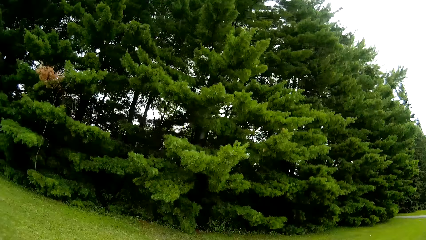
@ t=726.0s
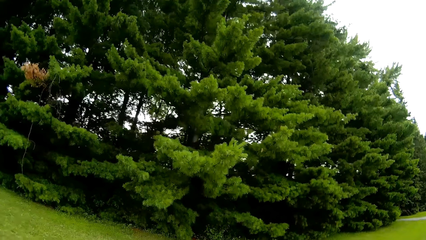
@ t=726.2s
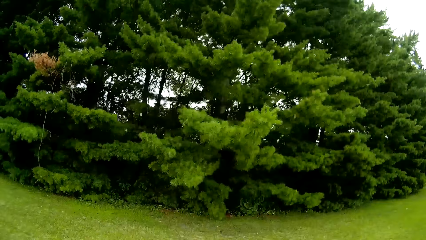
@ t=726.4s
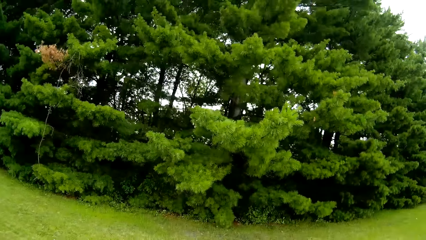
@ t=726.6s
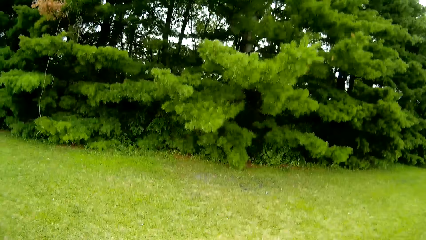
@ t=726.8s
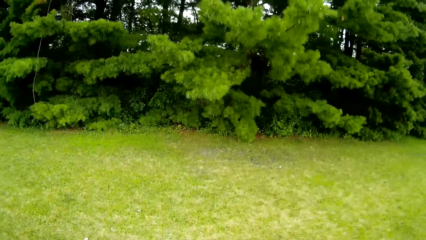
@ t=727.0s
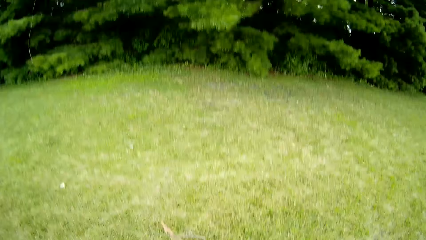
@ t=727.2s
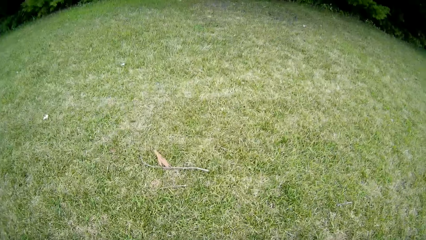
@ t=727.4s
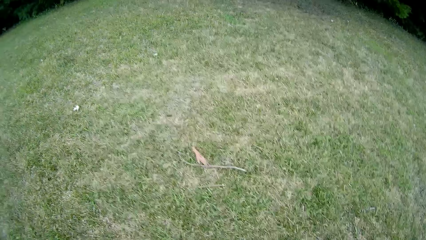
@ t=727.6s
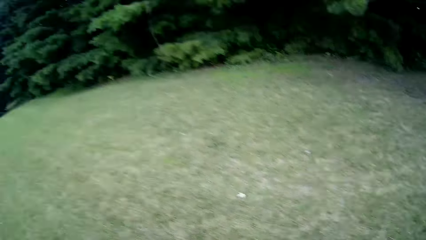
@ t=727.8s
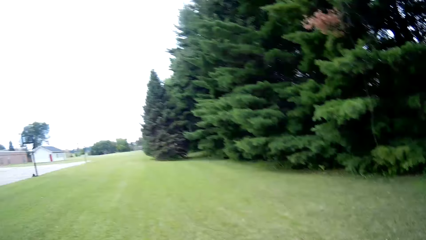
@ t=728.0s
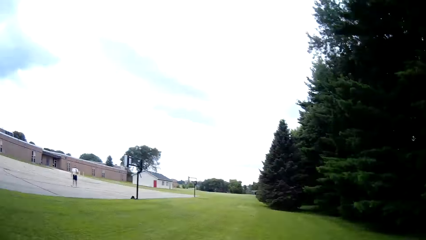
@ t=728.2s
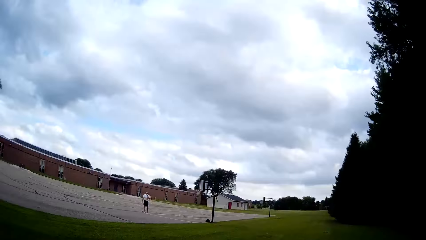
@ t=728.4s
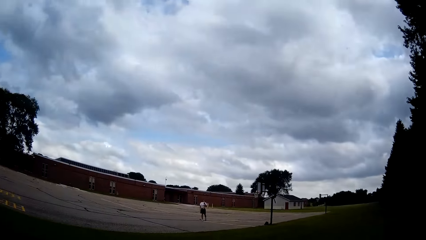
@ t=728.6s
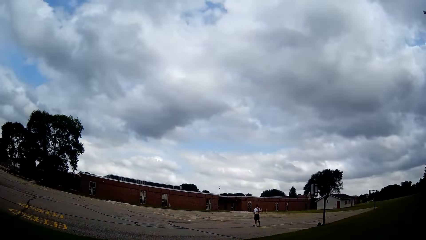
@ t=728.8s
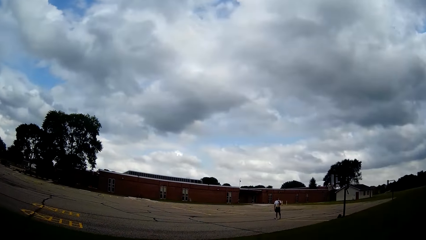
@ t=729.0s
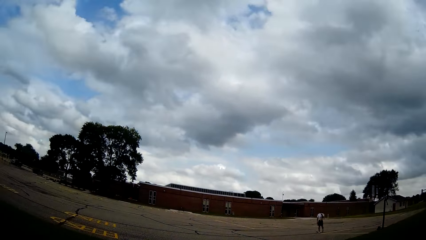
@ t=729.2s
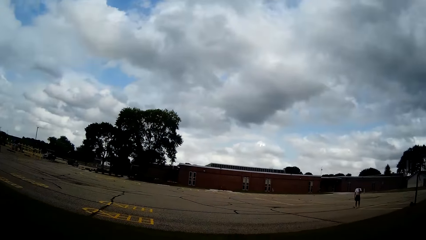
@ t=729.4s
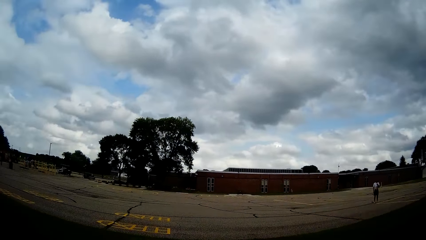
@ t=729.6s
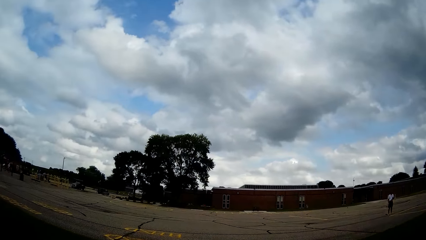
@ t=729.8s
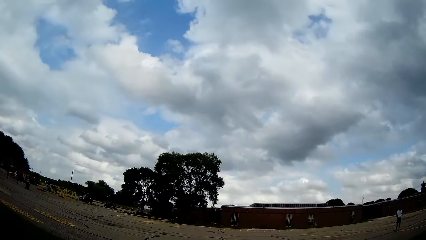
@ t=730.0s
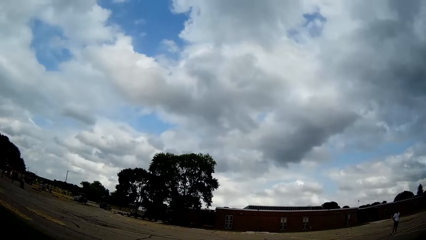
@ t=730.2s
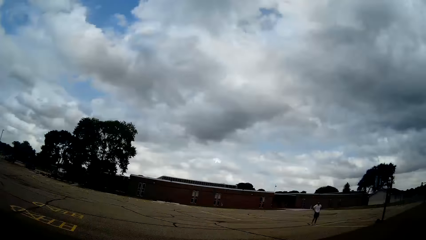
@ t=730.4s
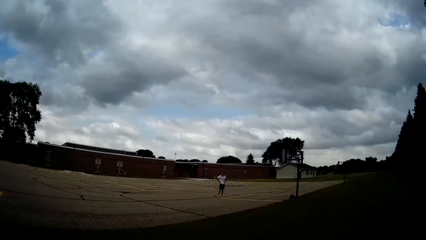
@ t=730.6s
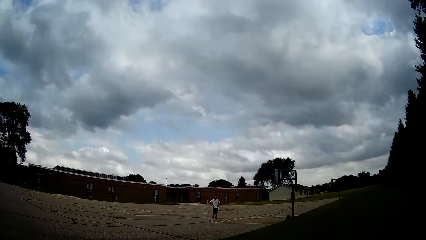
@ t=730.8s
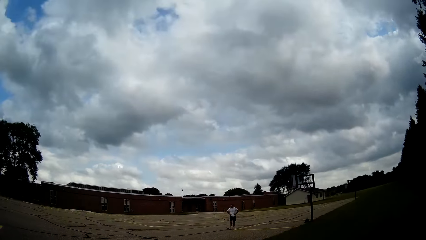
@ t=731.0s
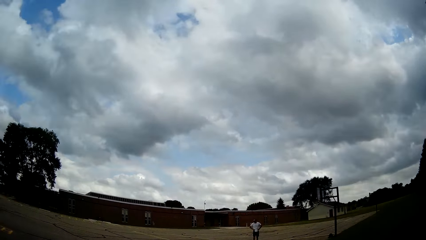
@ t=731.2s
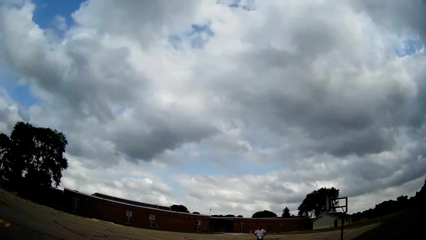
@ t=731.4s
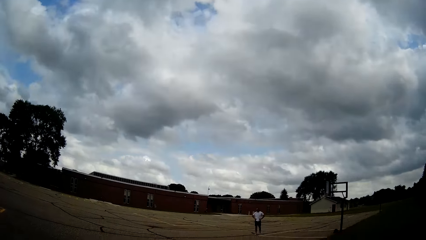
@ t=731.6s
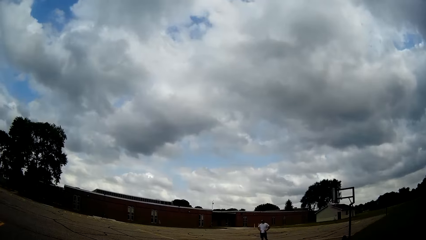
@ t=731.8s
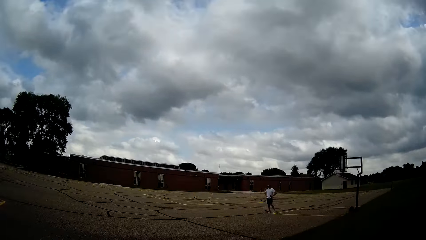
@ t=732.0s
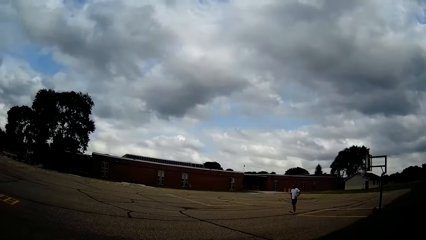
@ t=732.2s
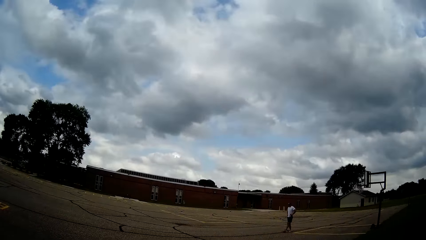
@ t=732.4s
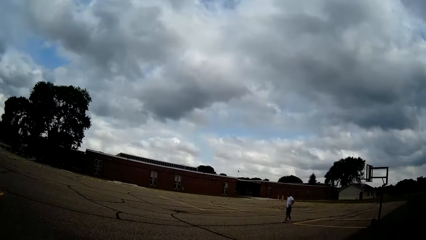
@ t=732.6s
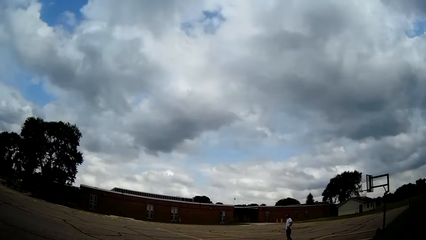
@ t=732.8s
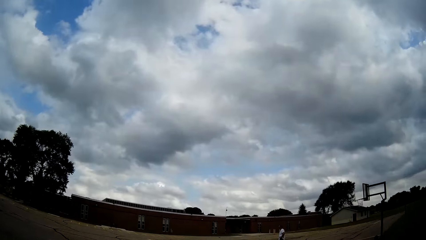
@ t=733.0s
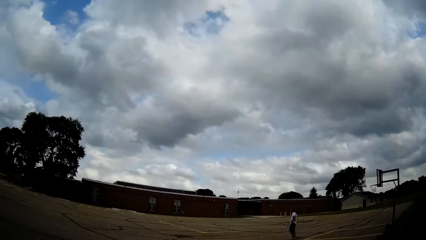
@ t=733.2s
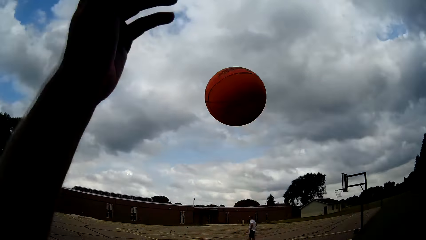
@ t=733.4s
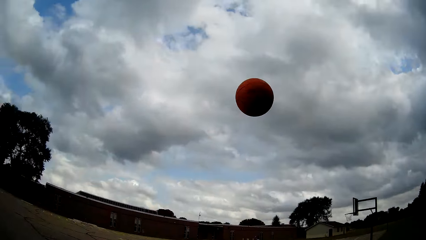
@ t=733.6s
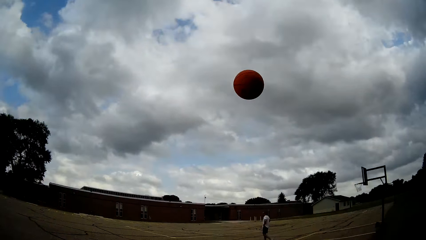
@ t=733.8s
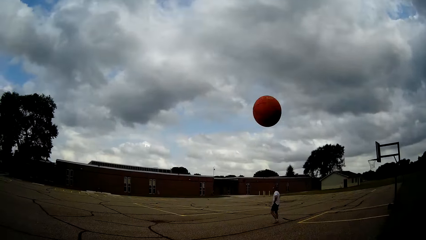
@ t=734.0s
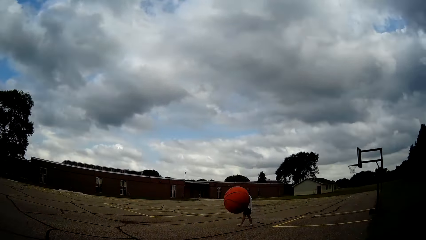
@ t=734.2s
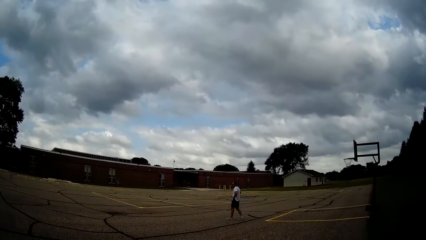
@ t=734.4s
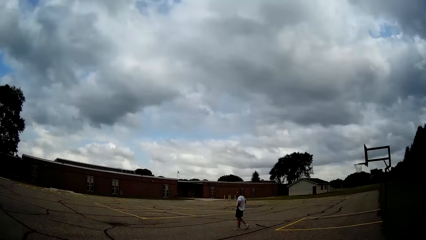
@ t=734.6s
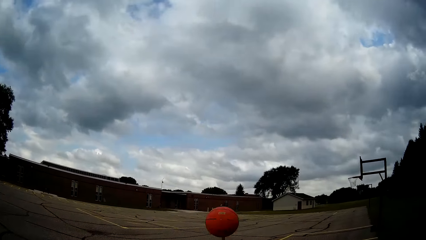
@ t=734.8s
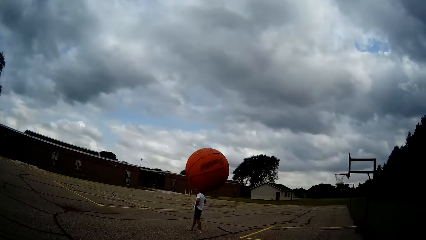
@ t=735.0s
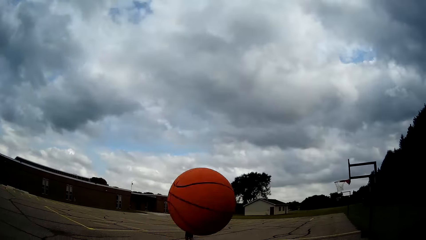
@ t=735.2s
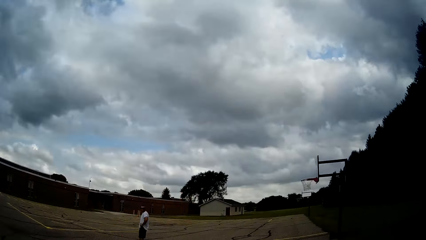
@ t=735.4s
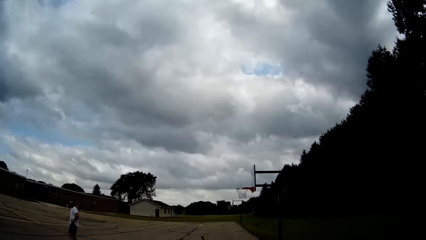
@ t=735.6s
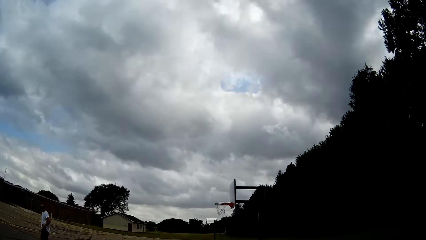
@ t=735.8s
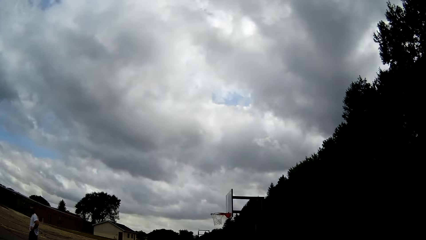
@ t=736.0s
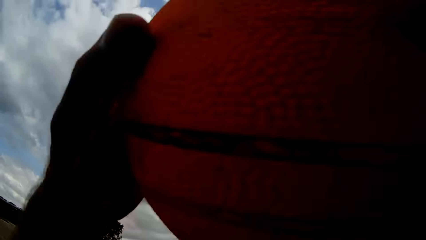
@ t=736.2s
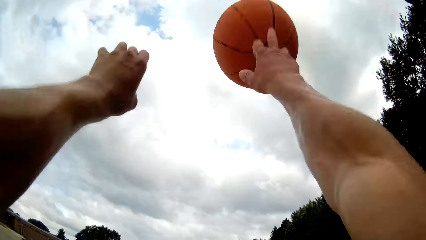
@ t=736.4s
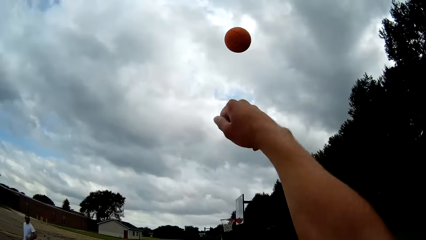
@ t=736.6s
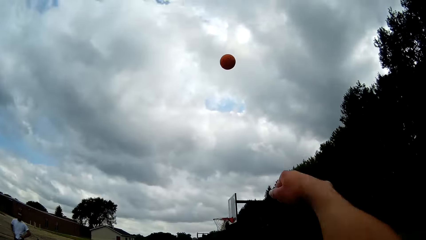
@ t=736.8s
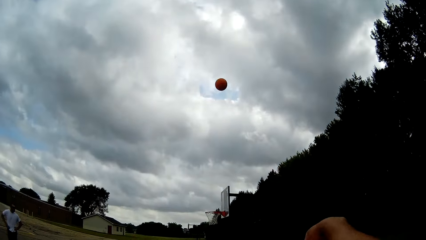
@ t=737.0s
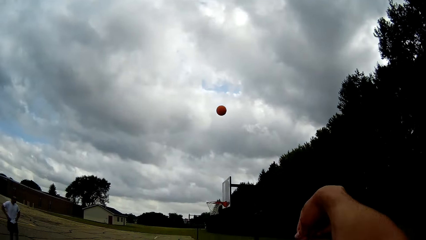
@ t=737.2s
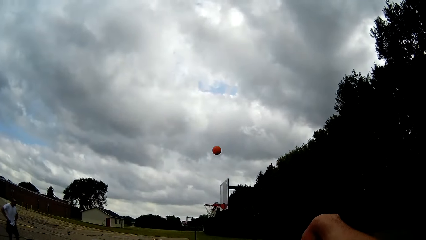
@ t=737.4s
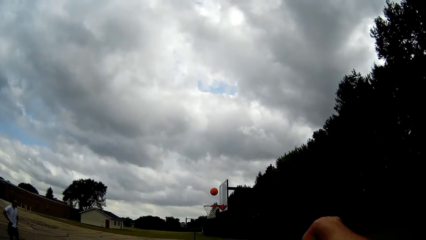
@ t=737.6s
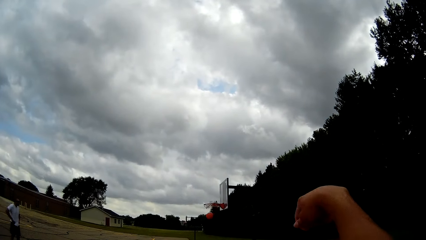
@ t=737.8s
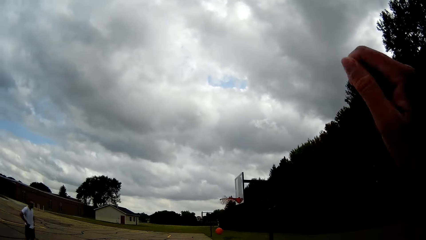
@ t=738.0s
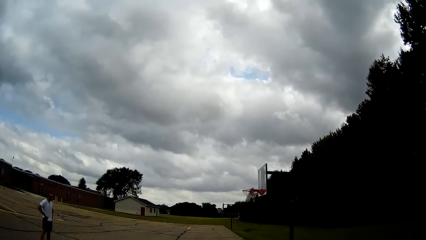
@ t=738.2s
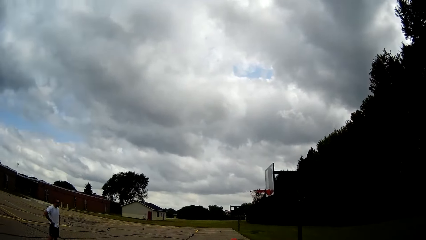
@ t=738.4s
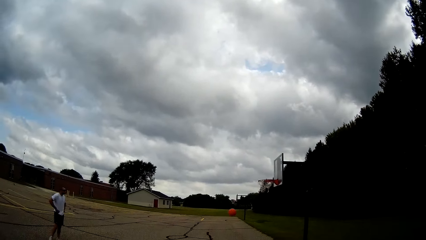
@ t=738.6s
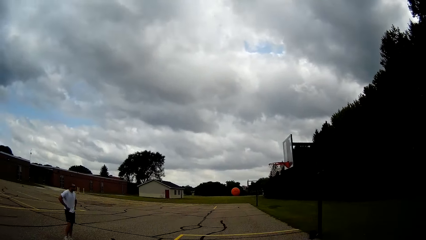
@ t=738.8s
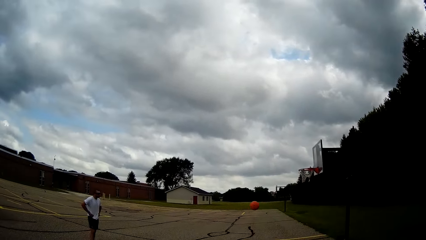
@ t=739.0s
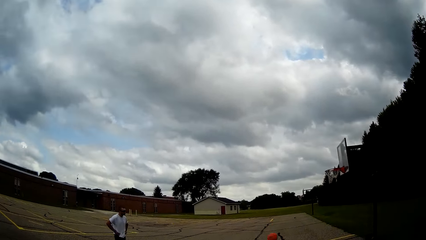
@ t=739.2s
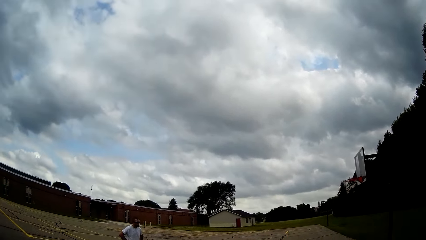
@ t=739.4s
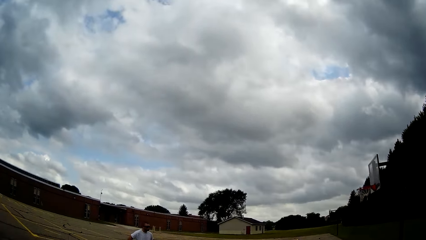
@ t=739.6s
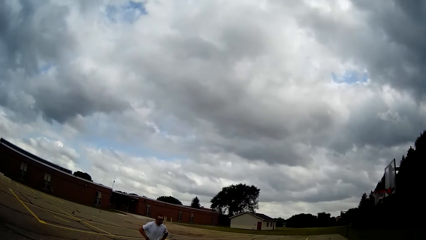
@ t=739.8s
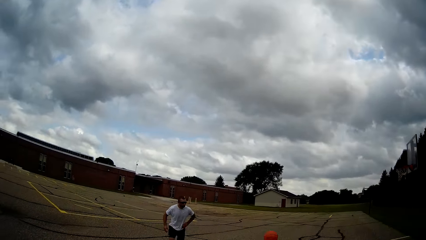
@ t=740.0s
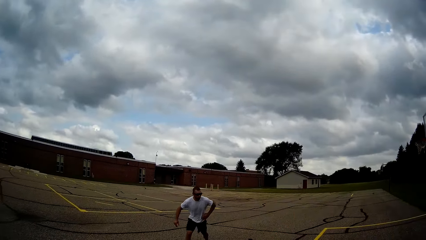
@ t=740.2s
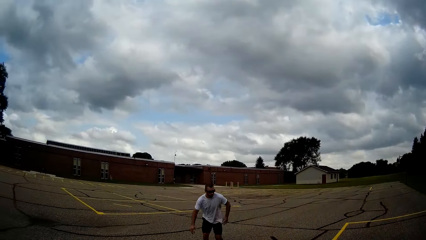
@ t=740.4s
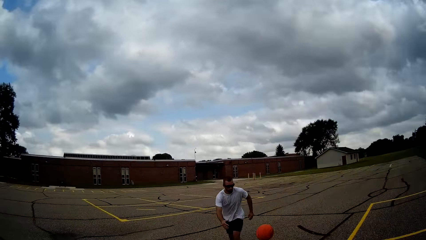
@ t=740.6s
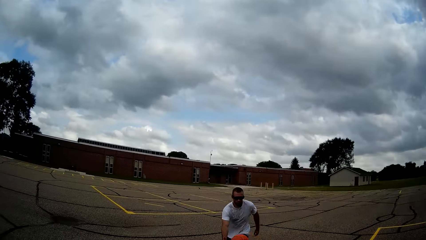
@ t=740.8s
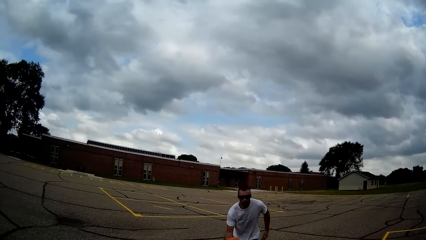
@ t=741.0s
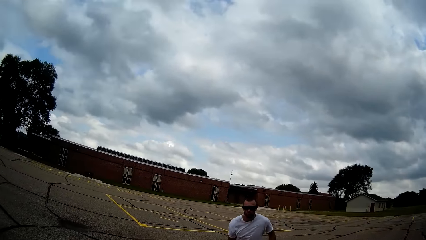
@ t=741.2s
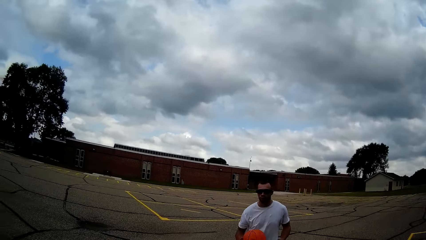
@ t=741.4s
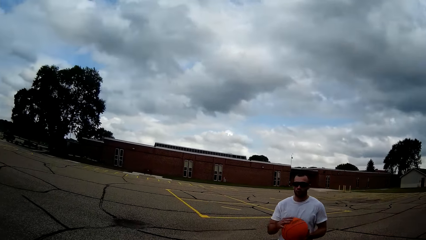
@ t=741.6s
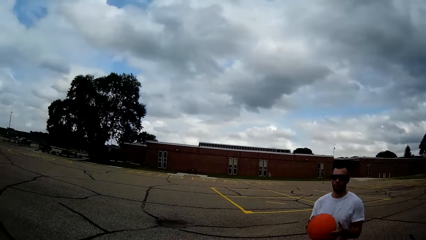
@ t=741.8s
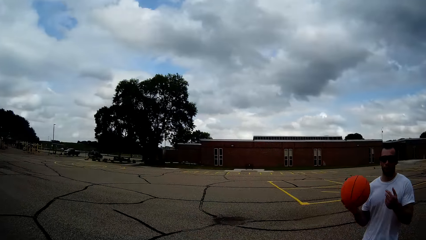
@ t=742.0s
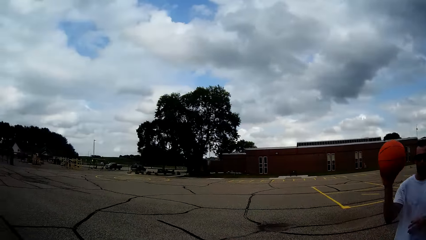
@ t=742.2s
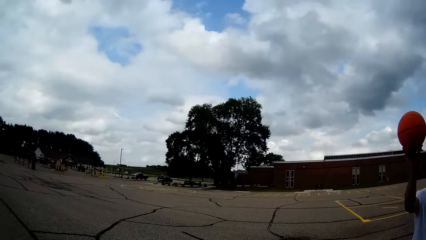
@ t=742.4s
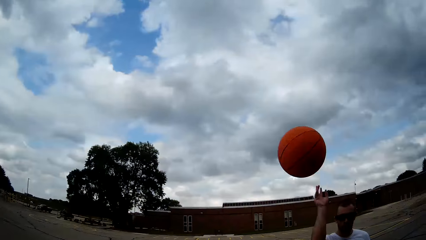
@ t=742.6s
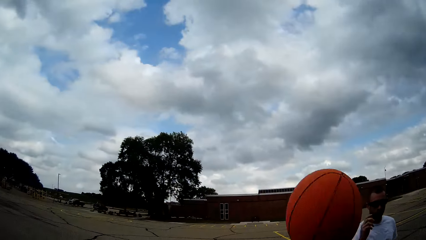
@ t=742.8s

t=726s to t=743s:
The camera wearer picks up the basketball. They catch the ball in the field. A person stands on the court. The camera wearer walks towards the basketball court. They dribble the basketball and throw the ball in the court. They catch the ball and throw the ball into the basketball hoop. The person walks towards the basketball and passes the basketball to the camera wearer. The person catches the ball.
